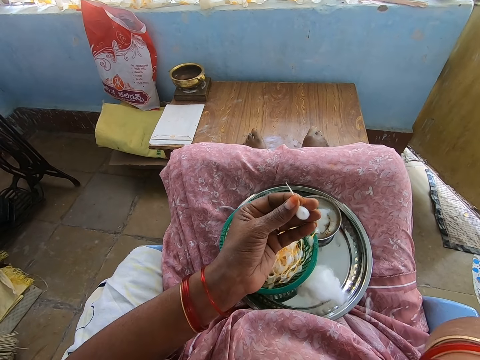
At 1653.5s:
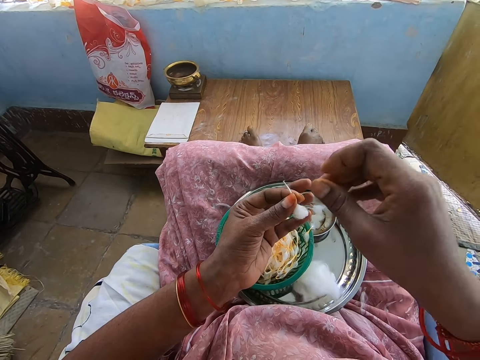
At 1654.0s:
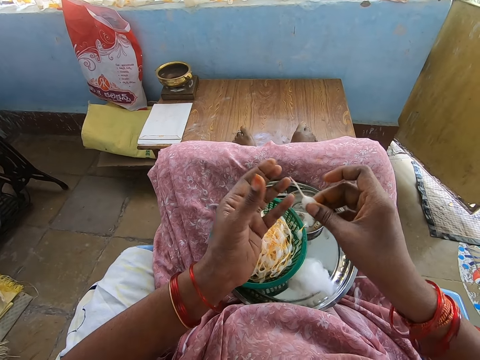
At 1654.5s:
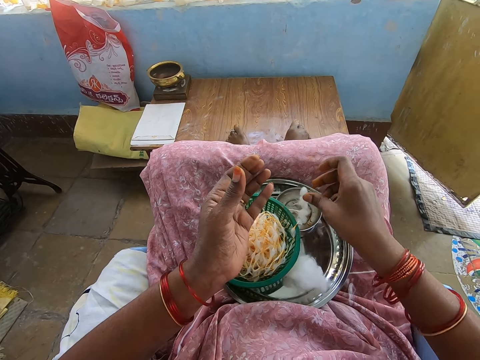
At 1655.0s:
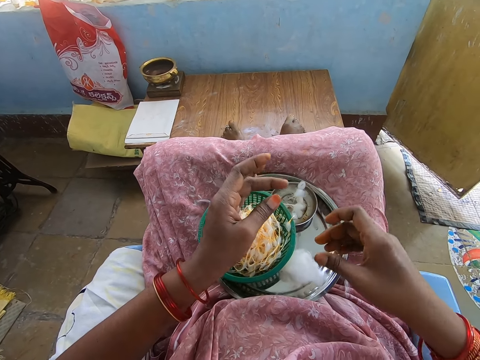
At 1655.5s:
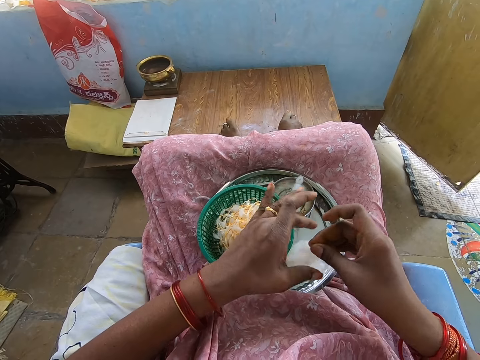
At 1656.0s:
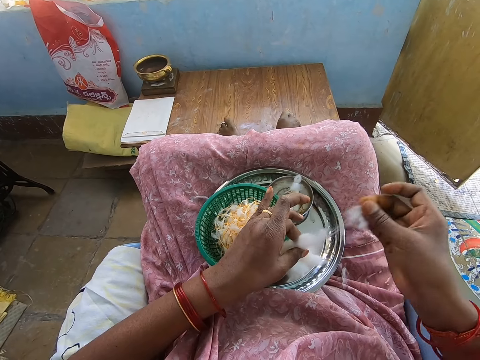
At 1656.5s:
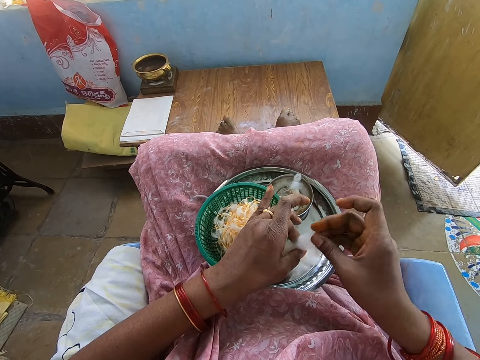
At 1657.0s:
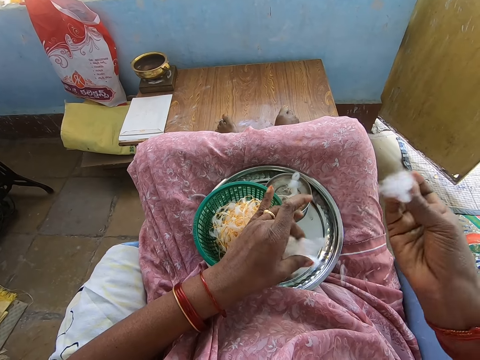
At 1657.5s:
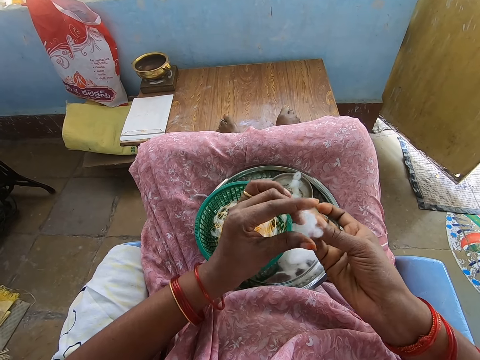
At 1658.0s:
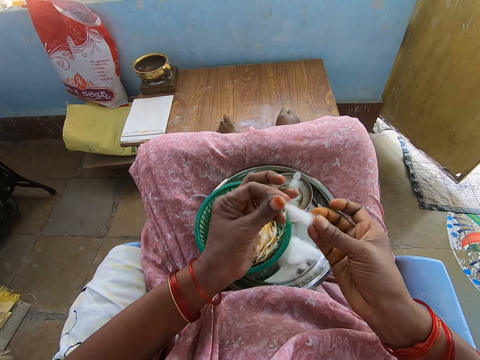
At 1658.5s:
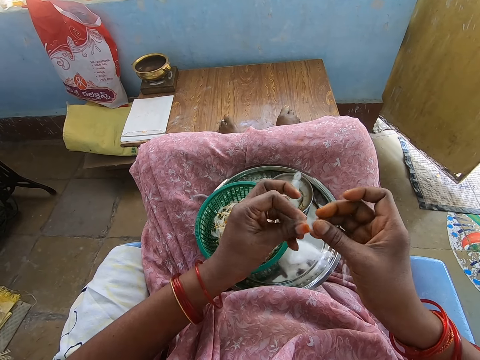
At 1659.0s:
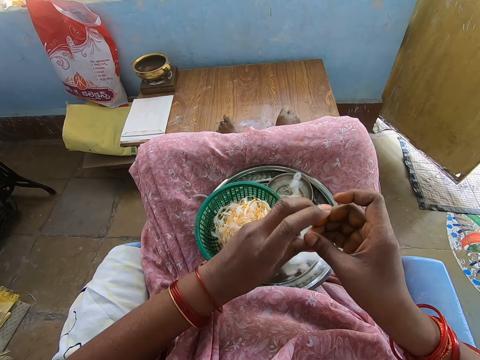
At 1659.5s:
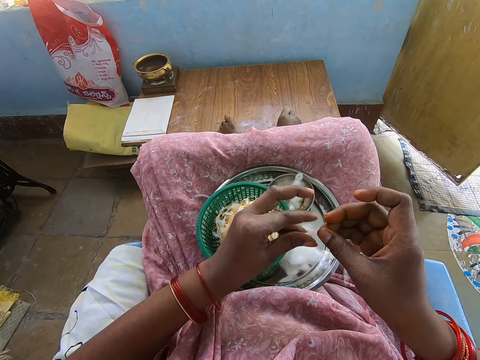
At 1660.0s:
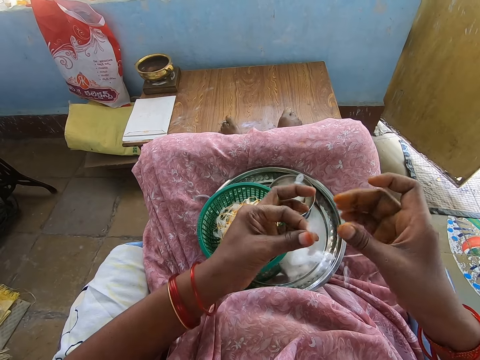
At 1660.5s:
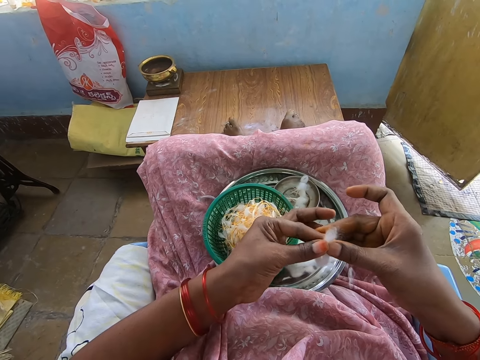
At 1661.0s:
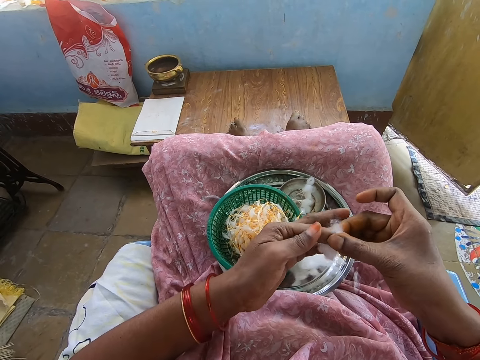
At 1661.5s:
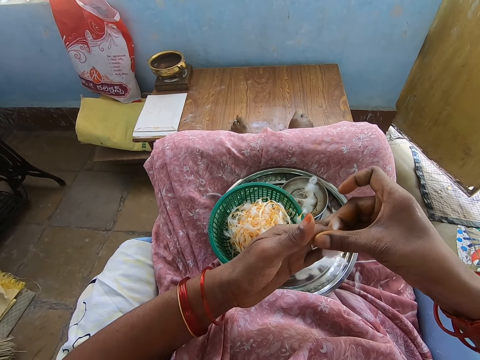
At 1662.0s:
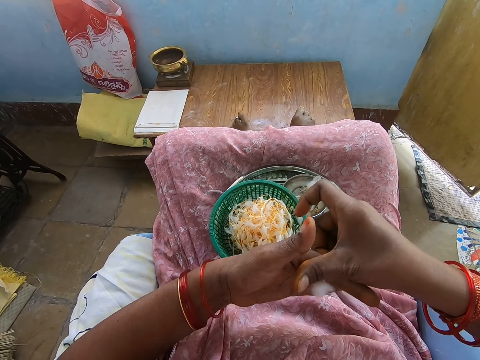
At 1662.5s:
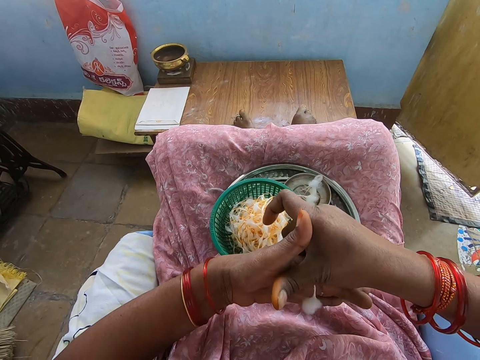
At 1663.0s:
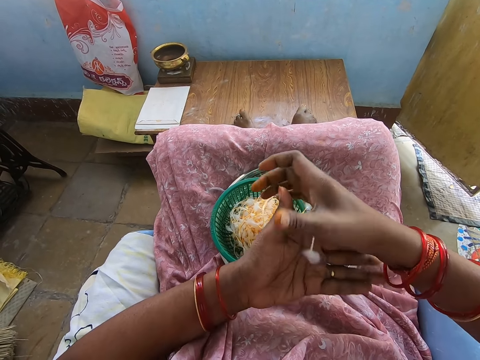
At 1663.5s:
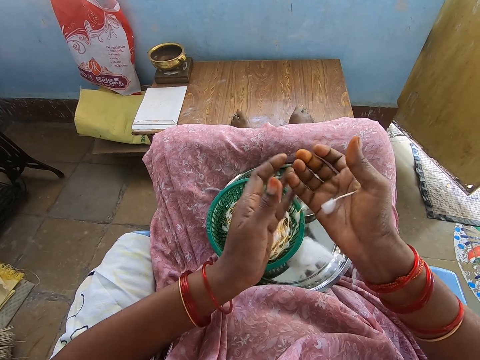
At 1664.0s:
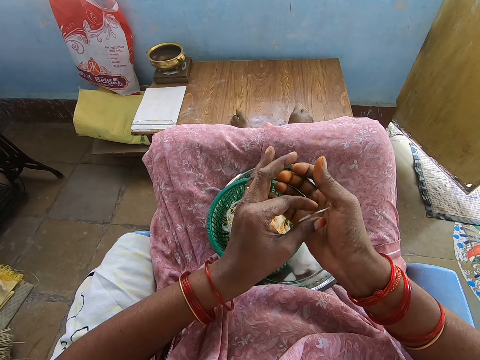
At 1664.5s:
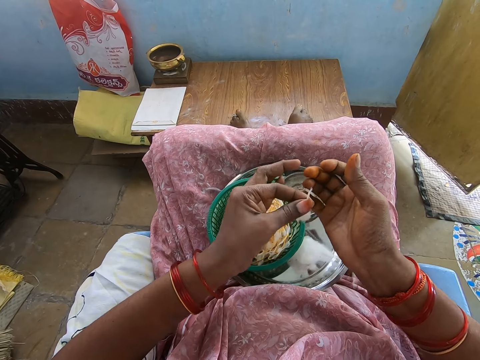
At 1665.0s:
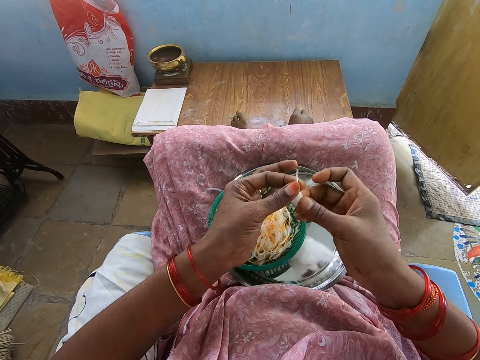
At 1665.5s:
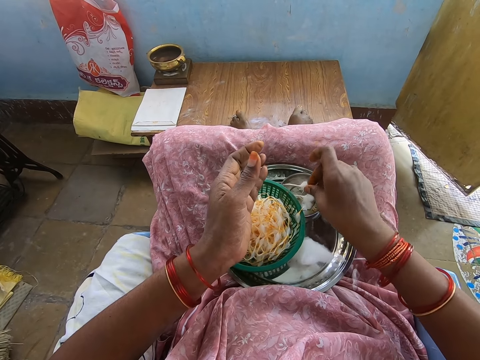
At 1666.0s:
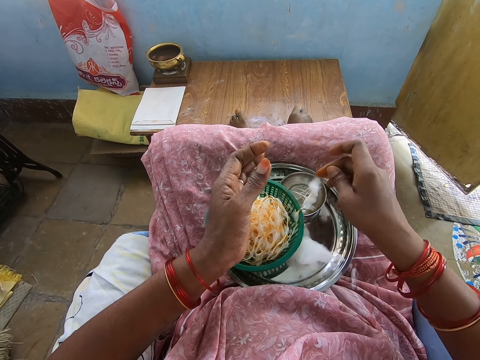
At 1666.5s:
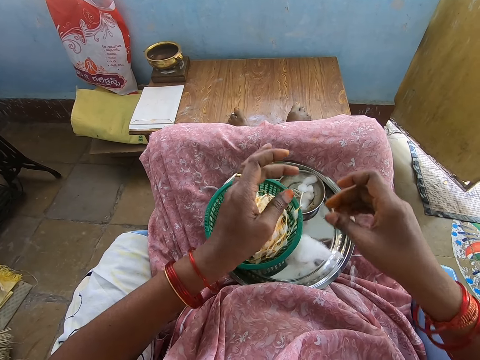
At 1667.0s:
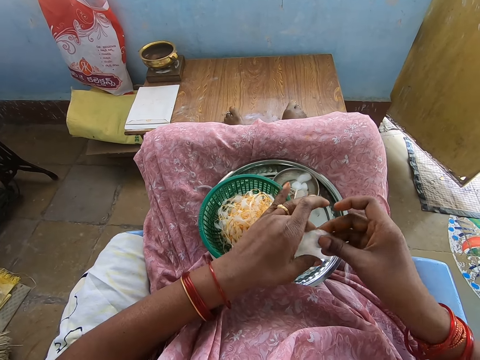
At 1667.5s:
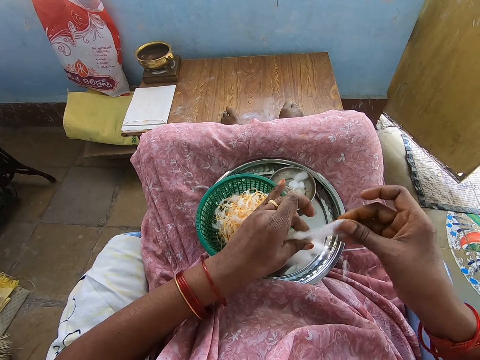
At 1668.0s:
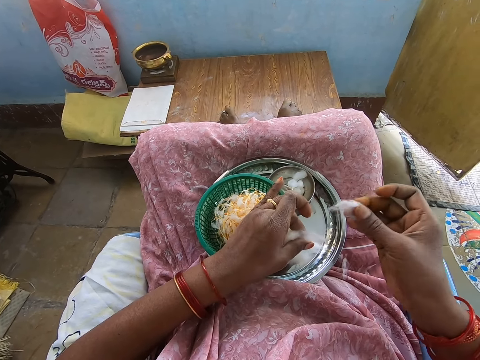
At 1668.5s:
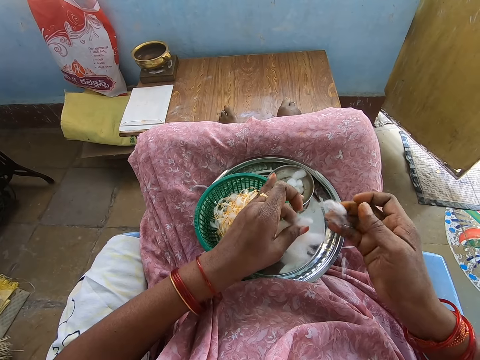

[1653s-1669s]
The camera wearer touches her face with her right hand. She wipes the face. She passes the shaped cotton wool in her left hand to her right hand. She drops the shaped cotton wool in the container in the tray with her right hand. She picks up the cotton wool on the tray with her right hand. She holds the cotton wool with both hands. She cuts a portion of the cotton wool with her right hand. She drops the cotton wool in her left hand in the tray. She shapes the cotton wool with both hands. She folds the cotton and twists the cotton. She picks up the shaped cotton wool on her right palm with her left hand. She passes the shaped cotton wool in her left hand to her right hand. She drops the shaped cotton wool in the container in the tray with her right hand. She picks up the cotton wool on the tray with her right hand. She holds the cotton wool with both hands. She cuts a portion of the cotton wool with her right hand.

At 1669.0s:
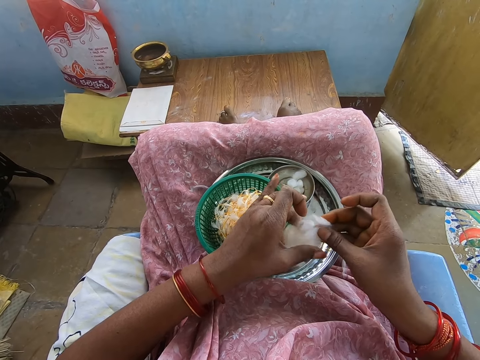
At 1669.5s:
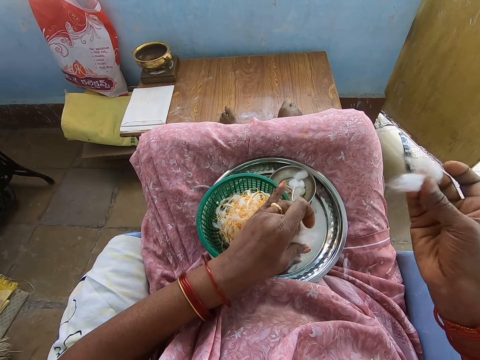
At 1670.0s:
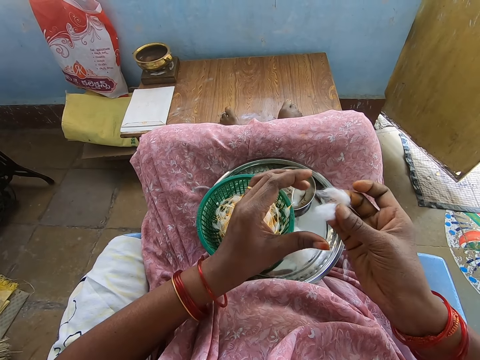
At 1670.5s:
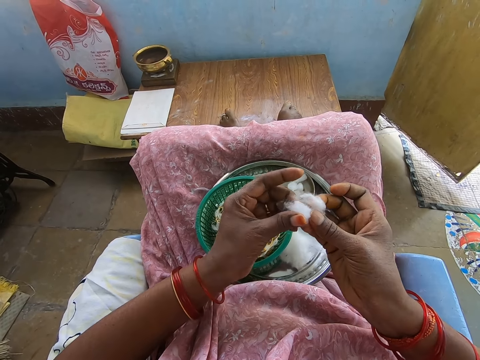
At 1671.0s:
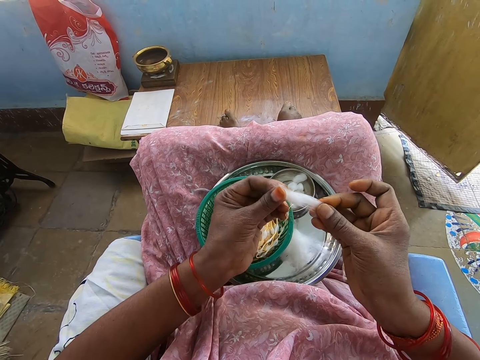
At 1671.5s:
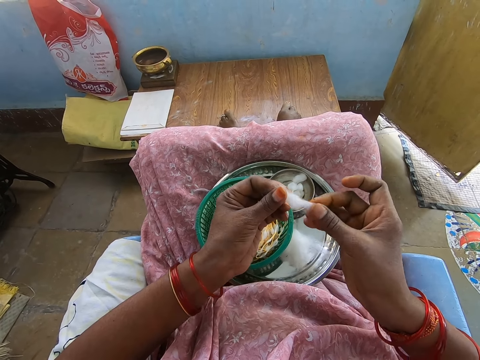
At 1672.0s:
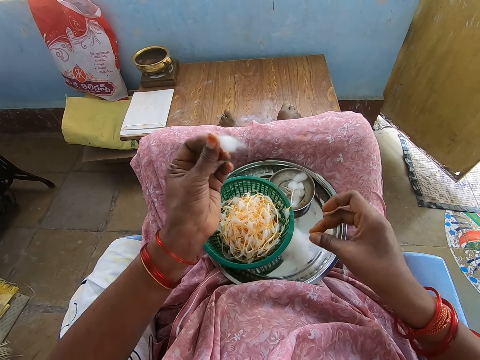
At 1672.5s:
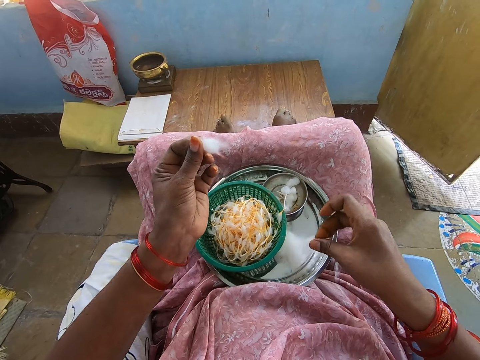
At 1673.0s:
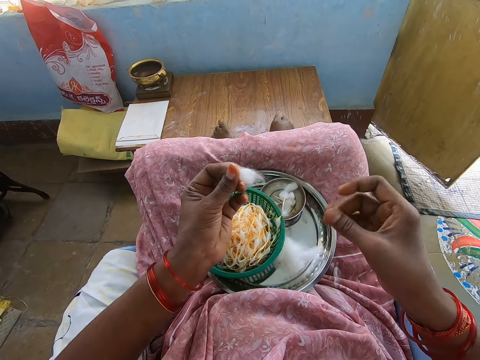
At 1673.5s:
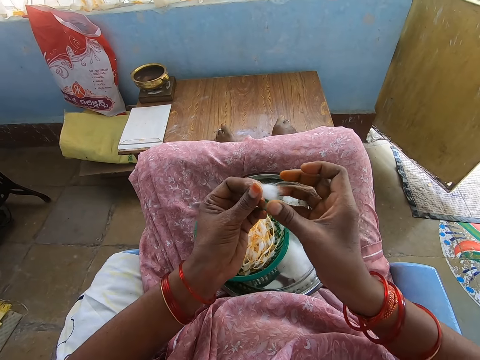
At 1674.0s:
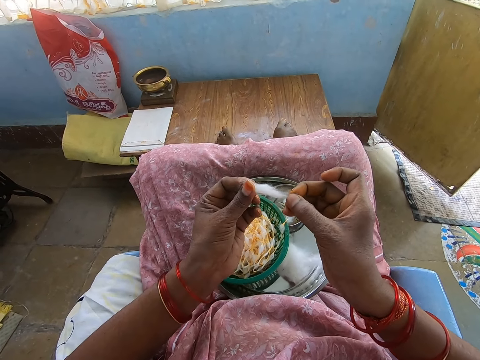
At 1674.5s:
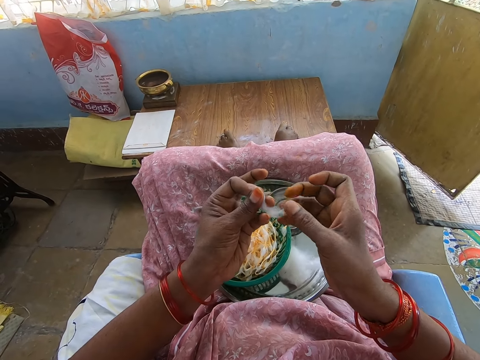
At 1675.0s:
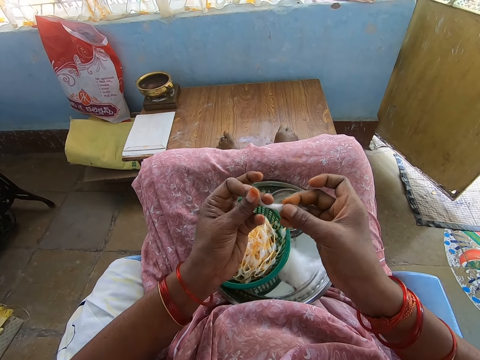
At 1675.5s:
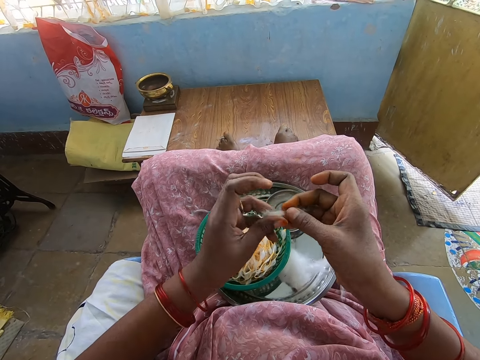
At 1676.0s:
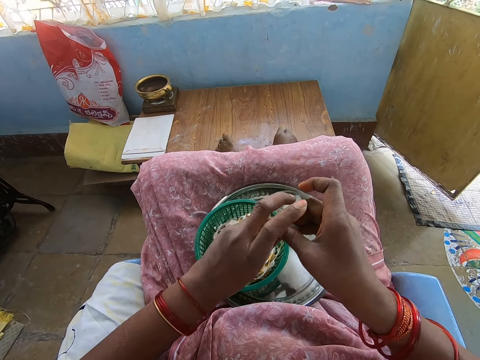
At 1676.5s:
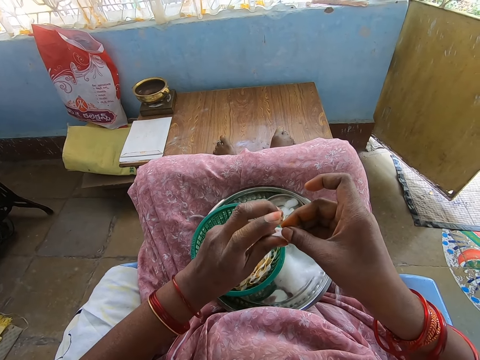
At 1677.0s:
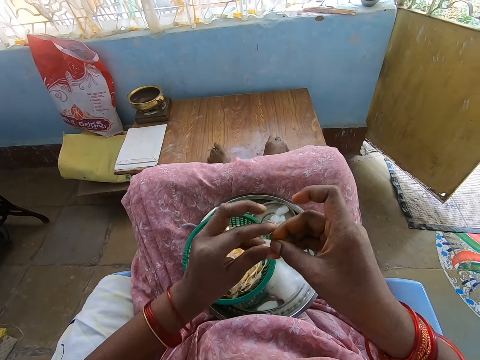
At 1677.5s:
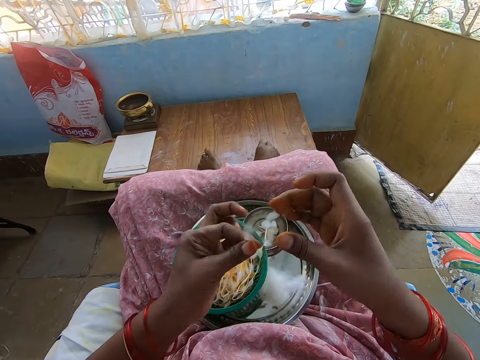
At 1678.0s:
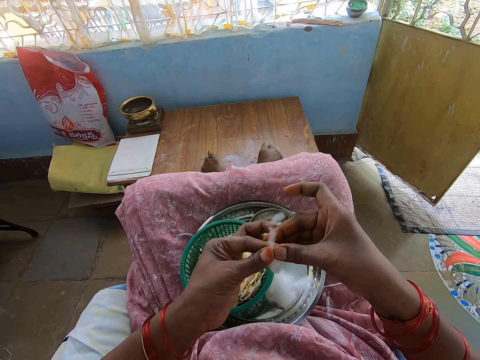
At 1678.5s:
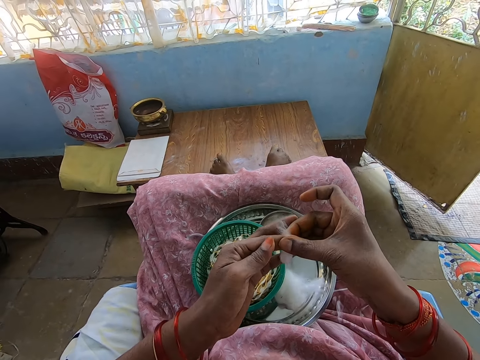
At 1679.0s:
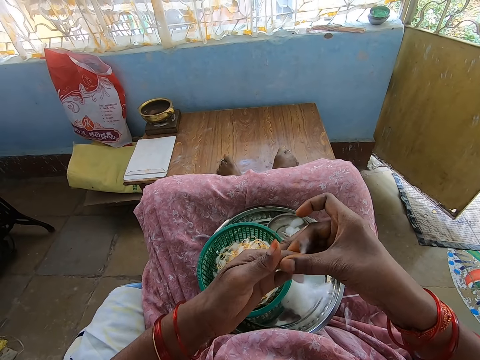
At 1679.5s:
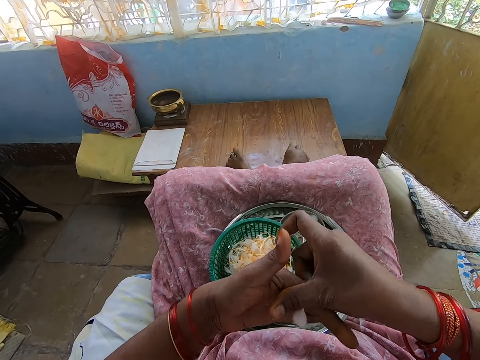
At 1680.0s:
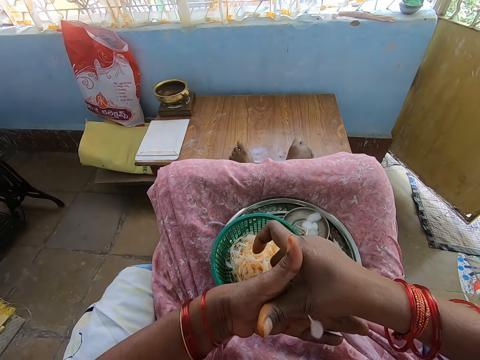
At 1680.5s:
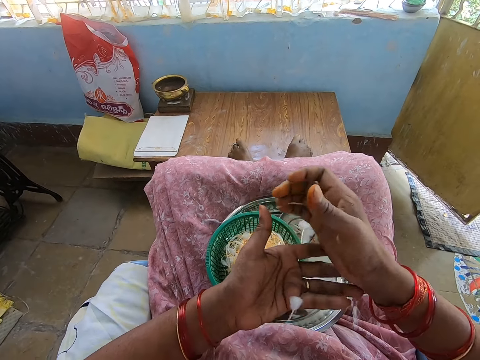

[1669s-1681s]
The camera wearer drops the cotton wool in her left hand in the tray. She cuts a portion of the cotton wool in her right hand with her left hand. She drops the cotton wool in her right hand in the tray. She shapes the cotton wool with both hands. She folds the cotton and twists the cotton.
